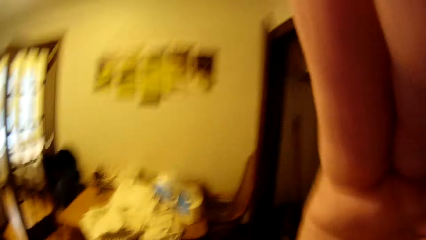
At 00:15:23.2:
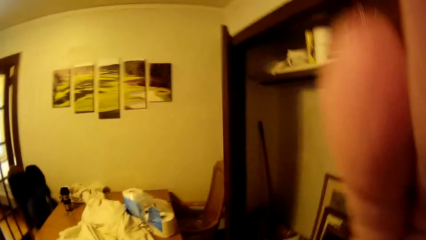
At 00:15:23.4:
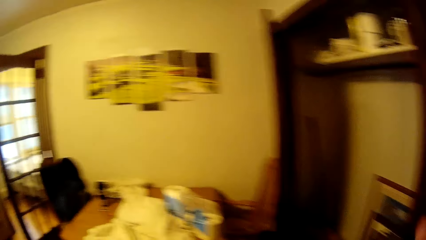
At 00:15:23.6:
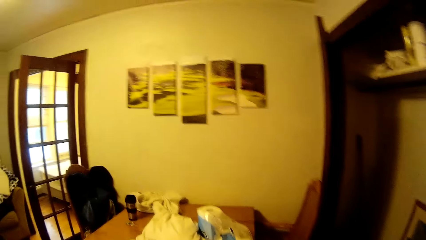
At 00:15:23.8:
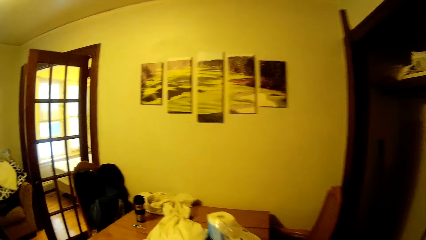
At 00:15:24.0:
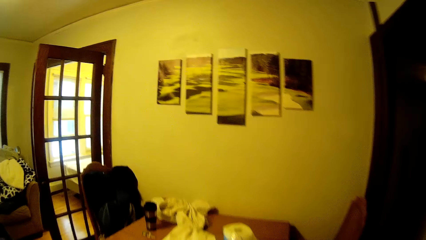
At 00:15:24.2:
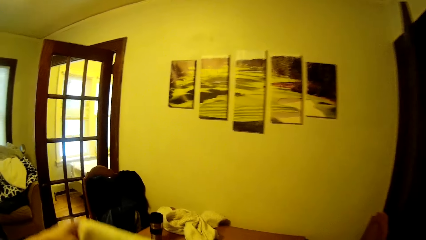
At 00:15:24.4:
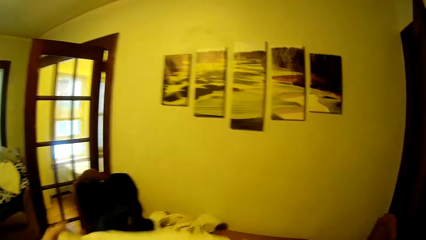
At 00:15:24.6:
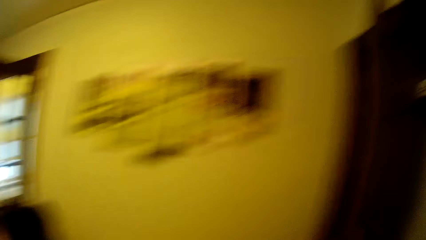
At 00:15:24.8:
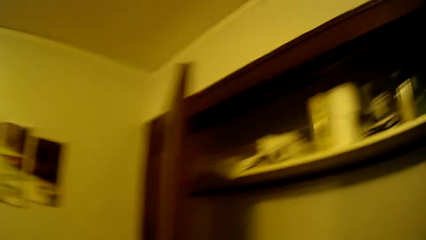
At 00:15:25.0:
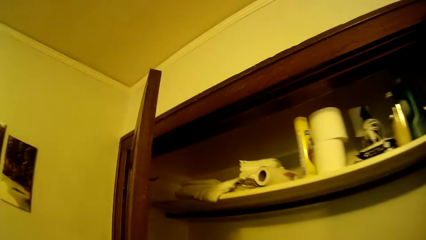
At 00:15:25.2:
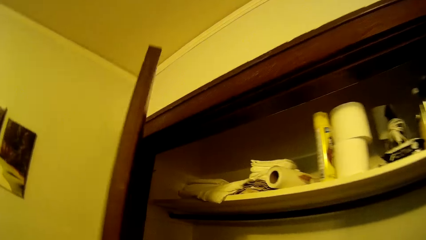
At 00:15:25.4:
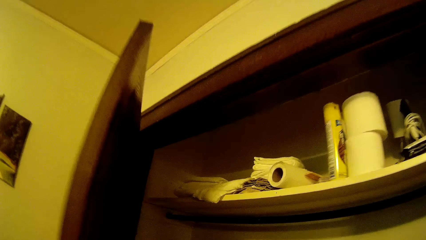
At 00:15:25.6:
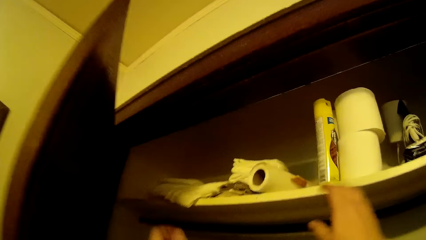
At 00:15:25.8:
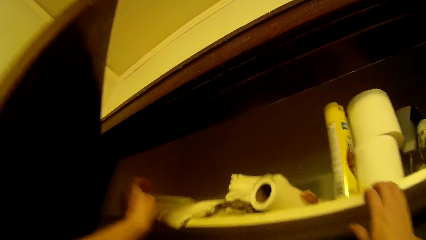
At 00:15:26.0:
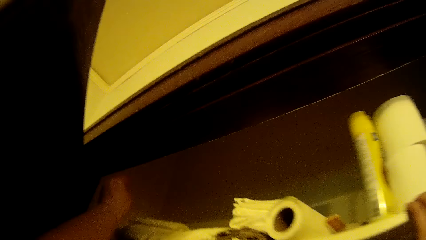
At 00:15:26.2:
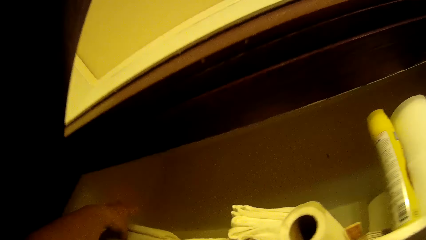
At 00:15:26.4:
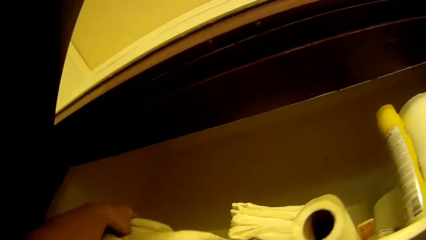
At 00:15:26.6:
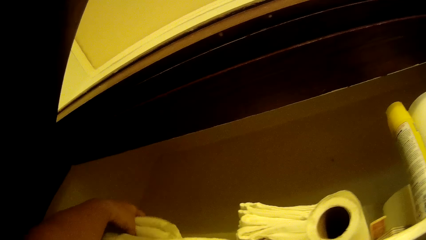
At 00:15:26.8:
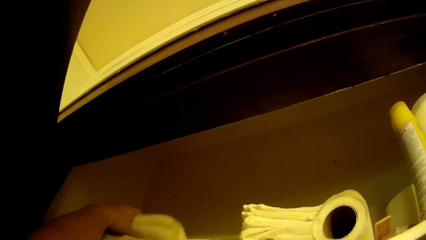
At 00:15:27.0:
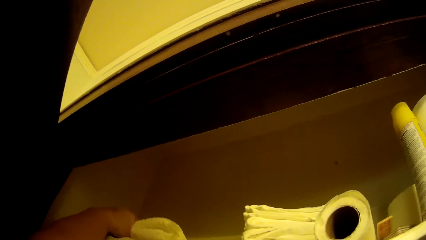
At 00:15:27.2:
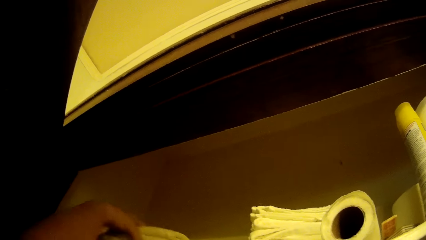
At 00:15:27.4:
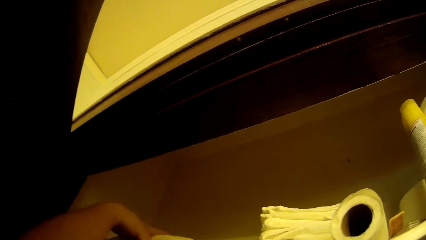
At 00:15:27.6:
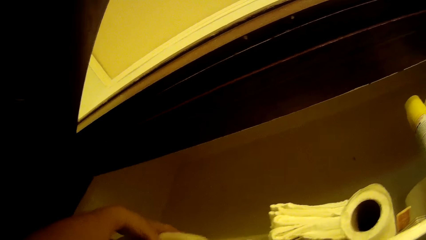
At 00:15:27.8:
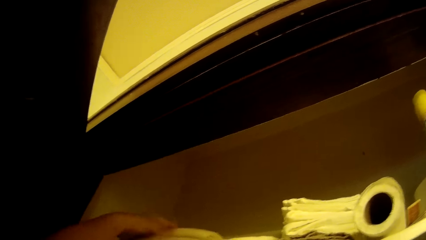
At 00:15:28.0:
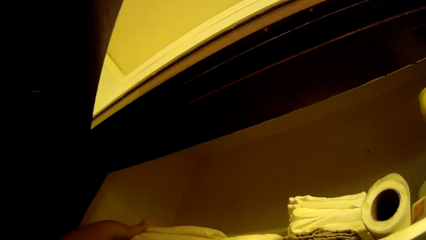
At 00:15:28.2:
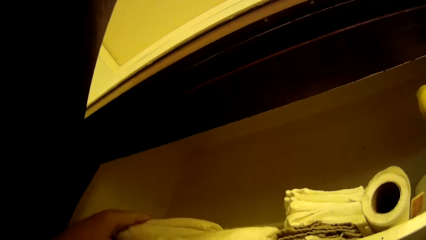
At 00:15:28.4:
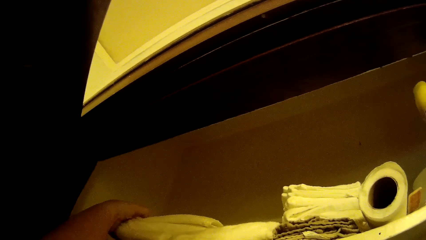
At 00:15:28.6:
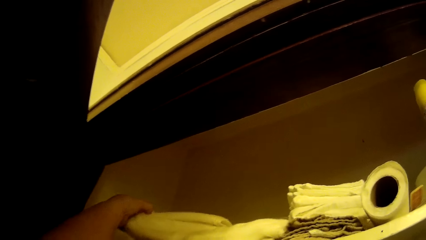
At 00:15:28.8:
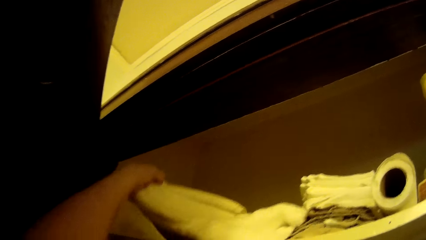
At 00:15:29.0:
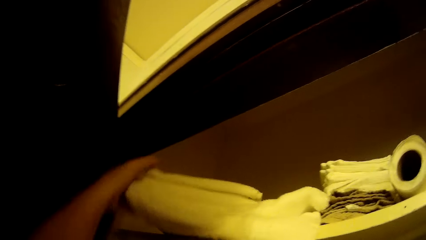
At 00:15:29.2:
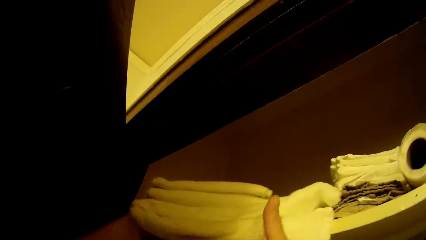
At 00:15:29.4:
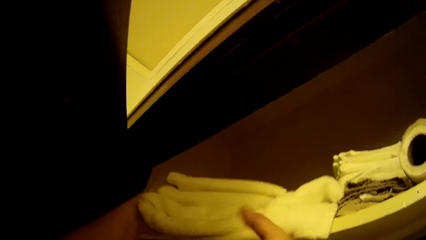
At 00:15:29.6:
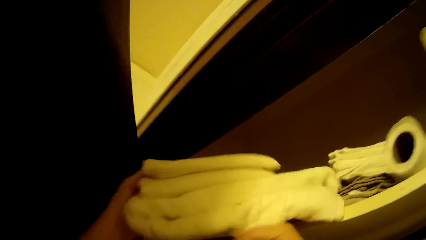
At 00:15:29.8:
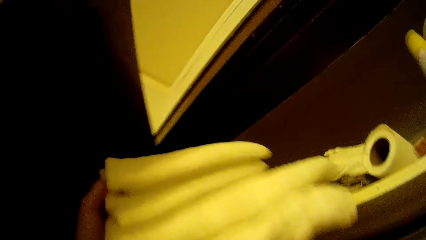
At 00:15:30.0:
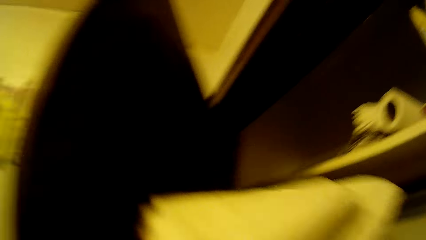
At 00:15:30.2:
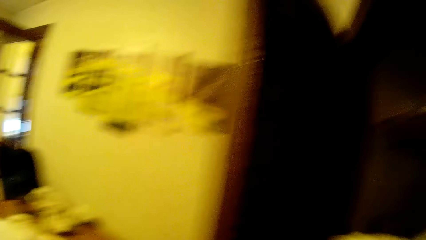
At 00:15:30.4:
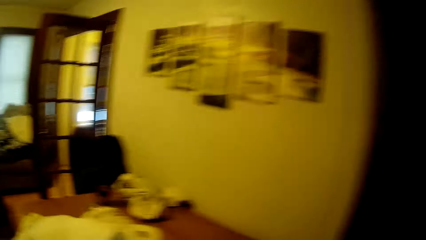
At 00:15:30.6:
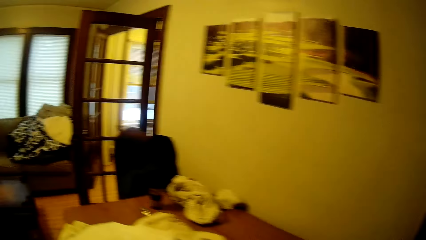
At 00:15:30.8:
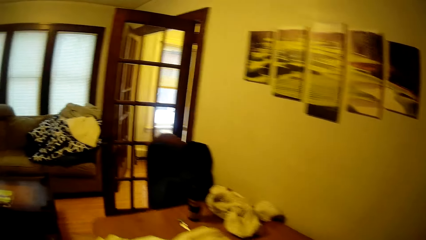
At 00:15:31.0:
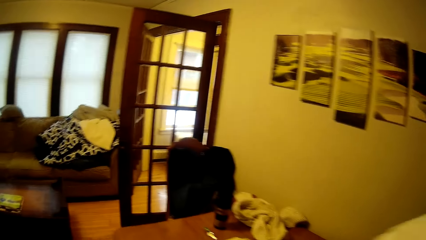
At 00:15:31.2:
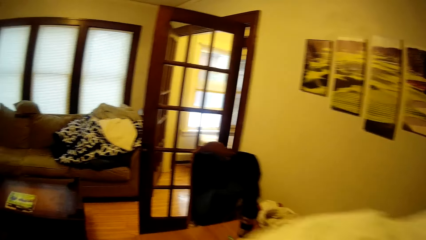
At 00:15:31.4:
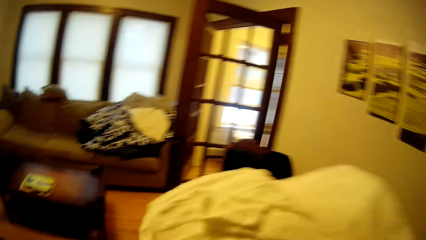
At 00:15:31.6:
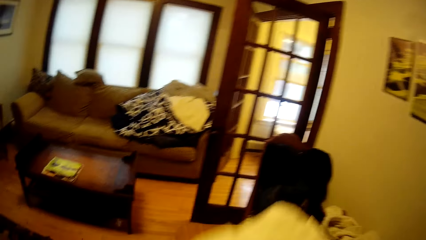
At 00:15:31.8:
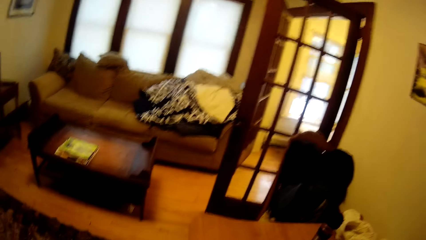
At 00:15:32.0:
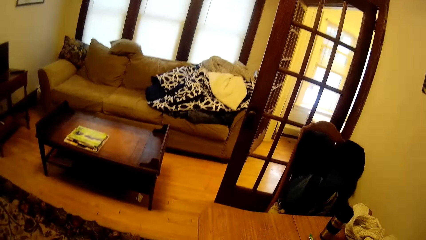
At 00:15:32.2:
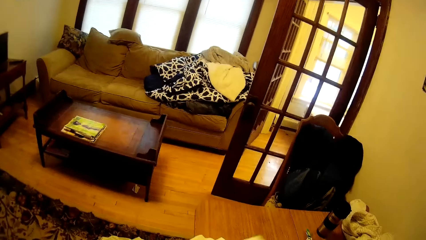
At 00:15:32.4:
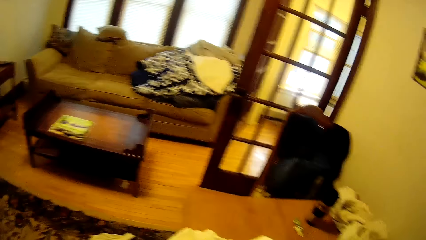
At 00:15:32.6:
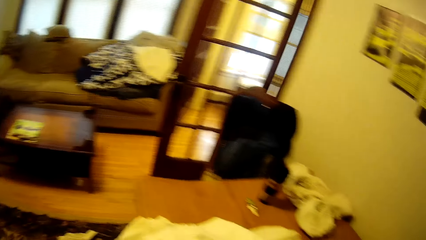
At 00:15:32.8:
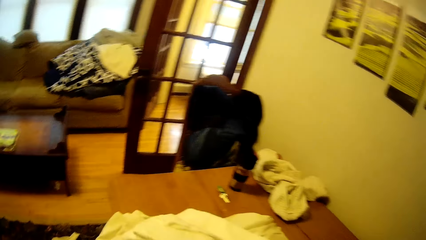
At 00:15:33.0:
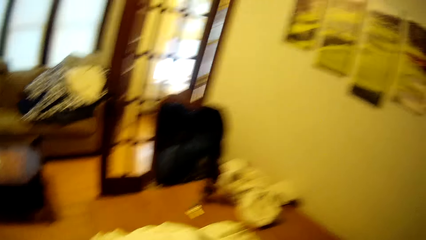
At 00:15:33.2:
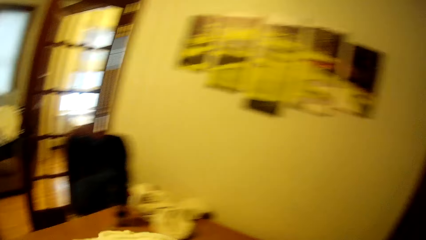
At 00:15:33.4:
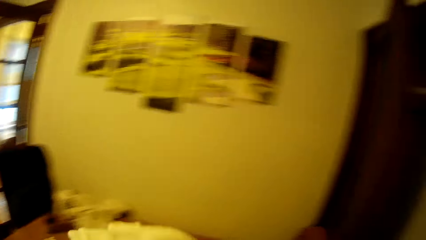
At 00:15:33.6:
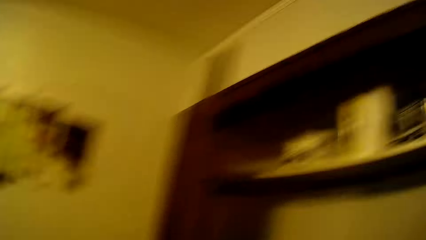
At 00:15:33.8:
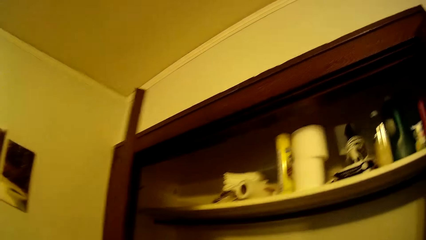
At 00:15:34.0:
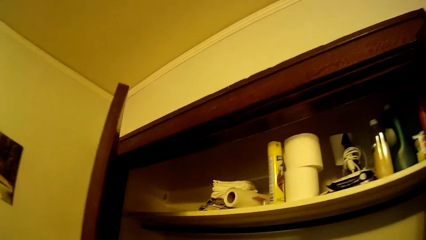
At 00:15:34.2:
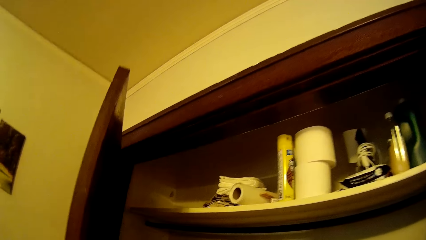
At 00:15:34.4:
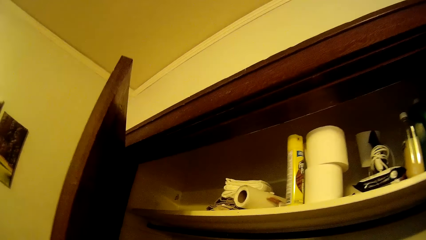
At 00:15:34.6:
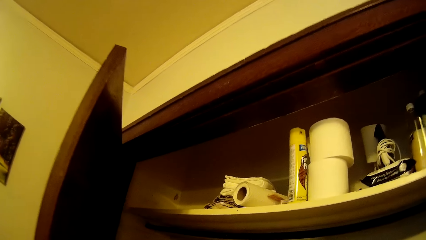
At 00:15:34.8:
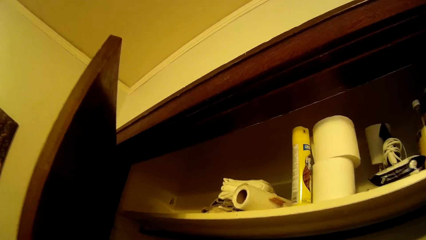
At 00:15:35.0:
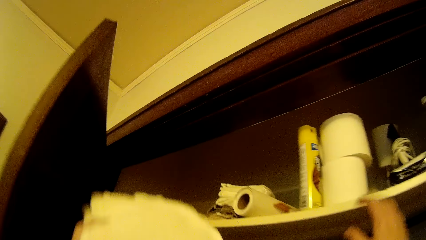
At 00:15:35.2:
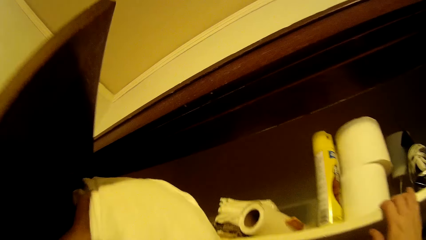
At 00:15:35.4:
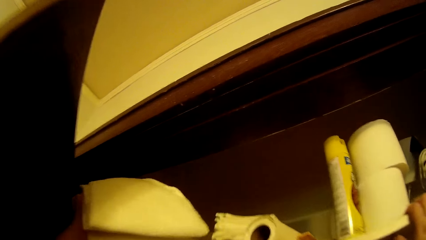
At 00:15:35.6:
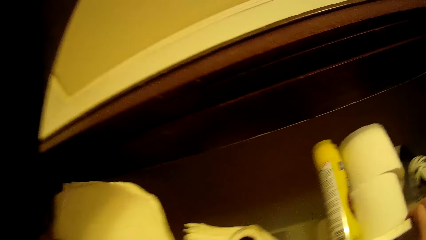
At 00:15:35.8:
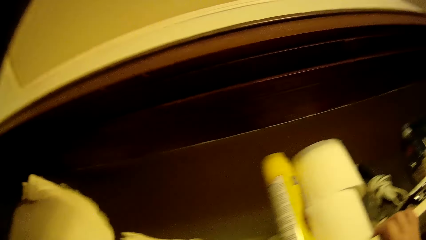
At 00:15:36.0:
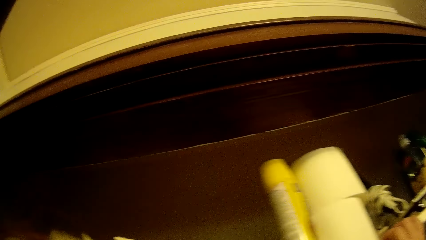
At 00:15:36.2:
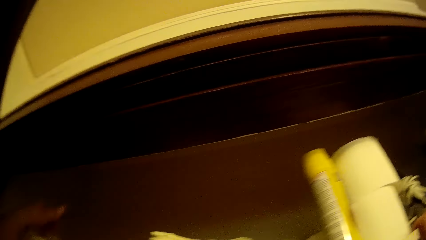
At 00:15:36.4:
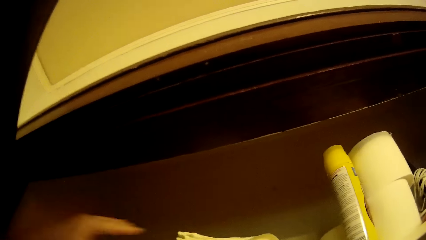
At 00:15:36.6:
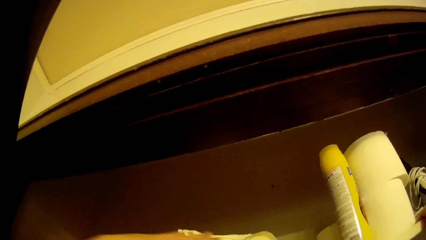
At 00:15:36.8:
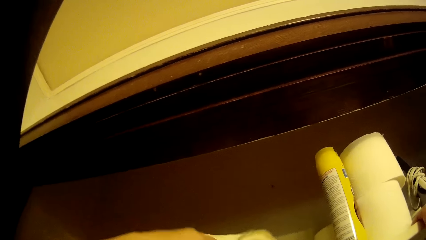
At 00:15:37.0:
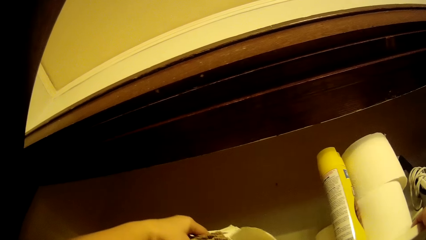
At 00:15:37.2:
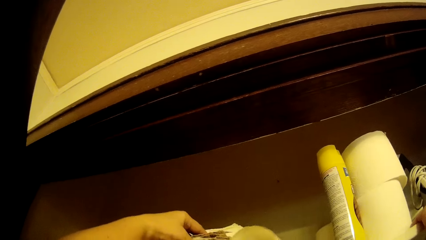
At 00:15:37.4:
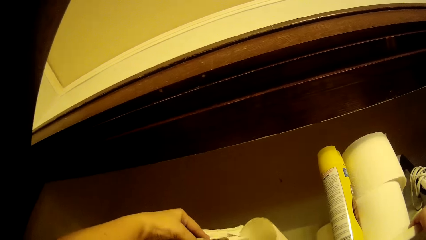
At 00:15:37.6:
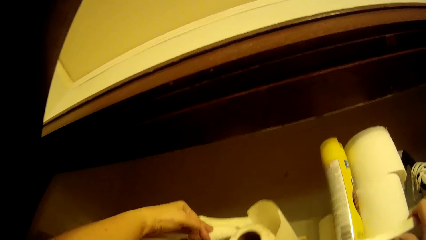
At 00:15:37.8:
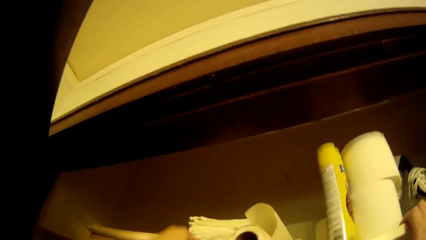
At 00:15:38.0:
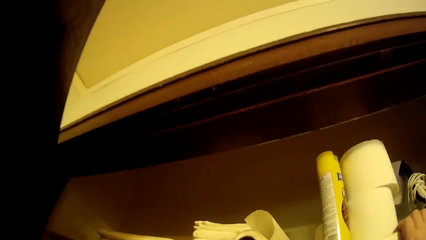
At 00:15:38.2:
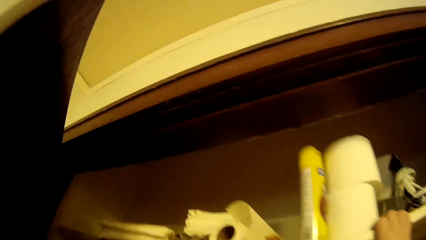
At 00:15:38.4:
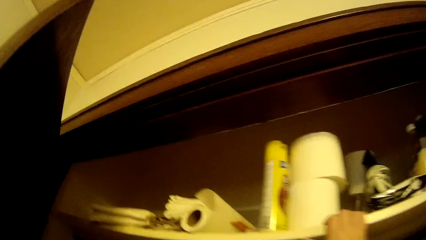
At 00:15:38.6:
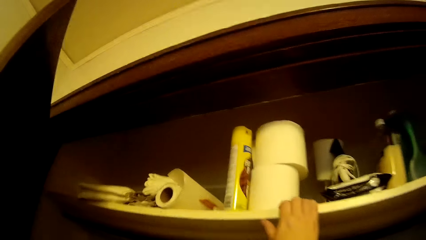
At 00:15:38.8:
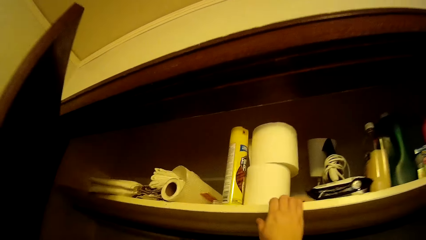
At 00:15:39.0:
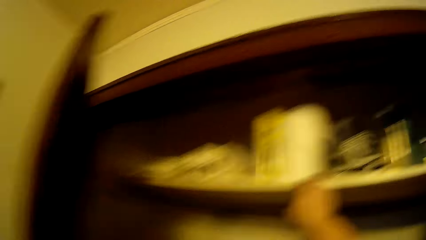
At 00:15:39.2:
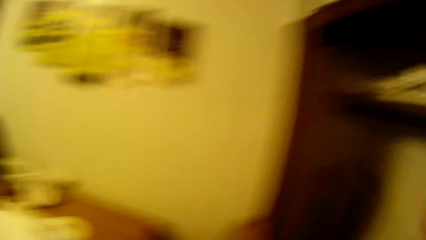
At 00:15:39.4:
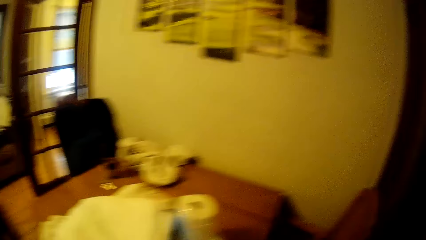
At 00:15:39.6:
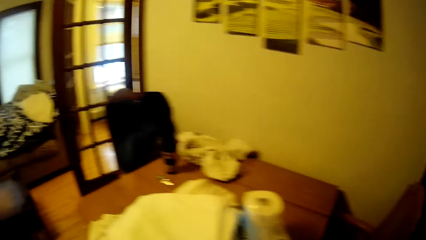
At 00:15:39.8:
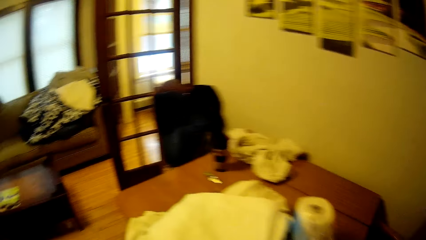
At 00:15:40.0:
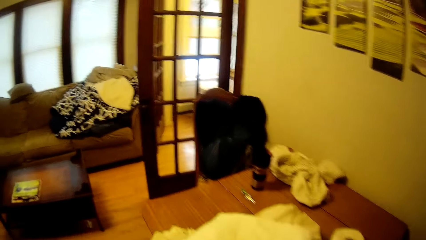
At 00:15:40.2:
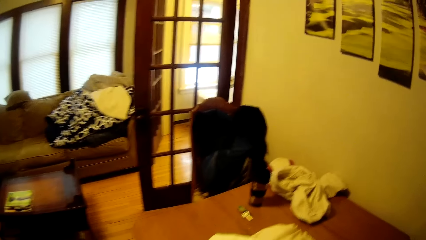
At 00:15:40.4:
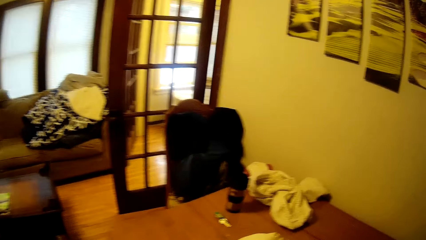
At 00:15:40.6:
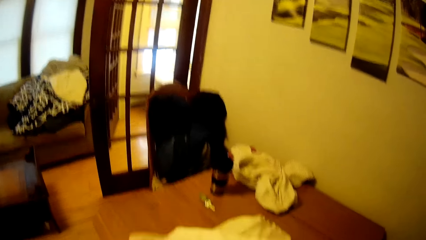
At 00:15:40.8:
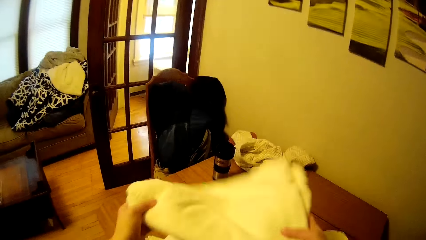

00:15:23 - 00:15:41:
The camera wearer lifts a hand. They fix the camera. They adjust the bedding. They turn towards the wall cabinet. They pick up the bedding. They adjust the bedding on the table. They put the bedding in the wall cabinet. They adjust the bedding in the wall cabinet. They turn towards the table.
